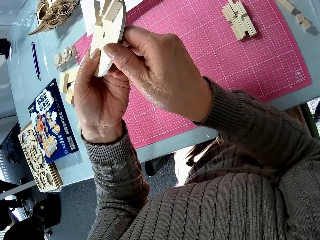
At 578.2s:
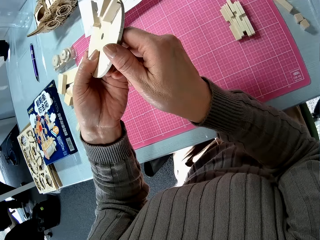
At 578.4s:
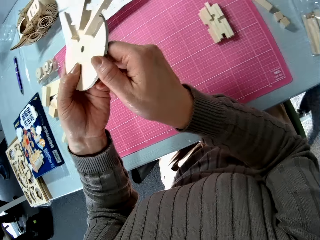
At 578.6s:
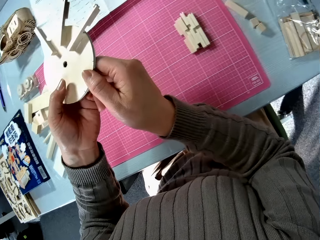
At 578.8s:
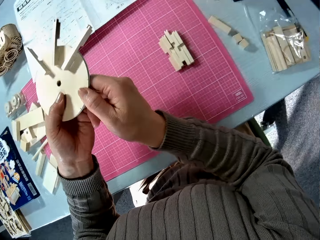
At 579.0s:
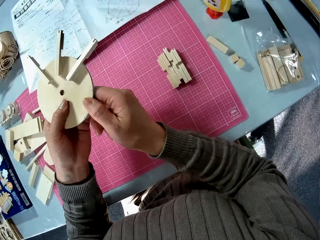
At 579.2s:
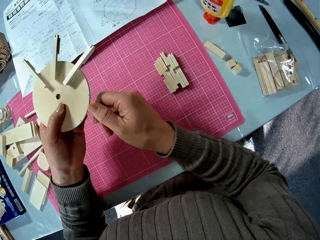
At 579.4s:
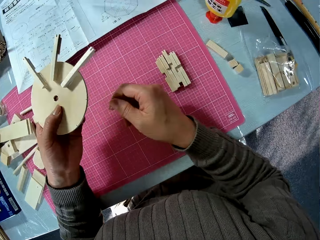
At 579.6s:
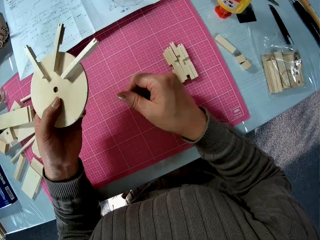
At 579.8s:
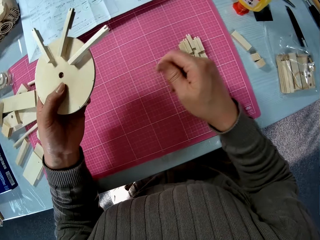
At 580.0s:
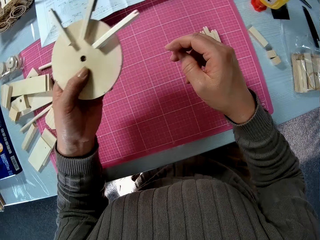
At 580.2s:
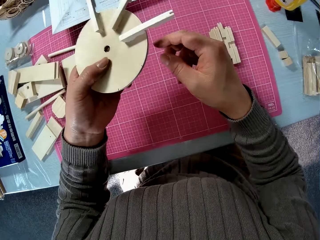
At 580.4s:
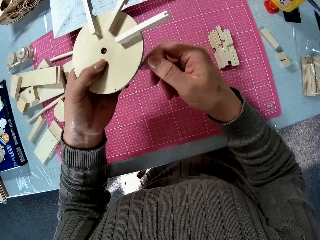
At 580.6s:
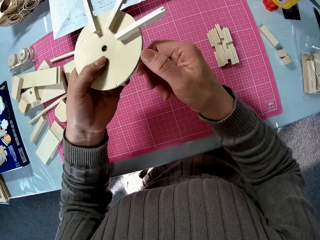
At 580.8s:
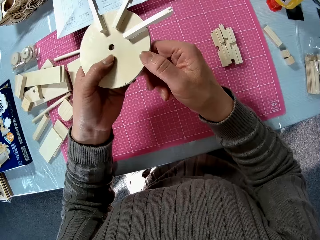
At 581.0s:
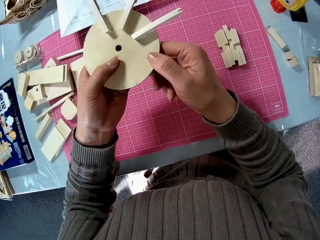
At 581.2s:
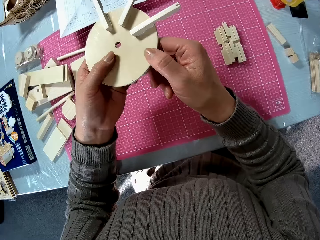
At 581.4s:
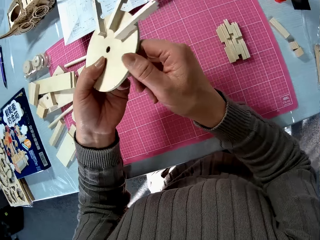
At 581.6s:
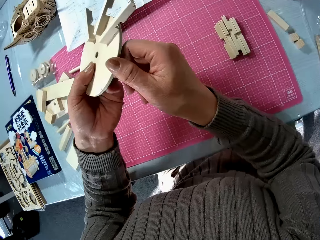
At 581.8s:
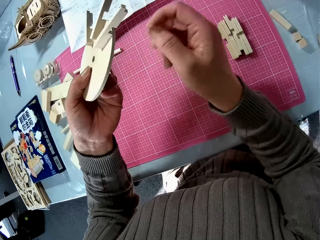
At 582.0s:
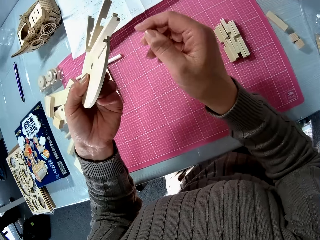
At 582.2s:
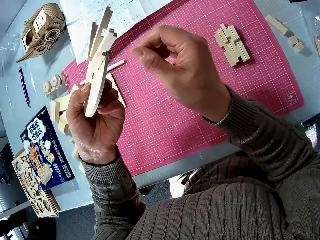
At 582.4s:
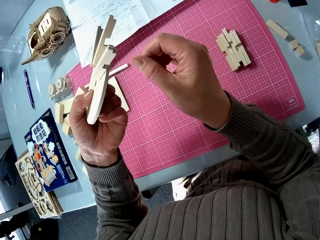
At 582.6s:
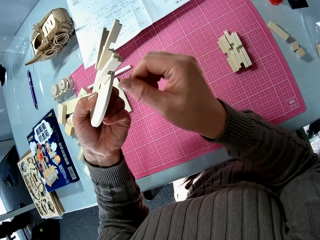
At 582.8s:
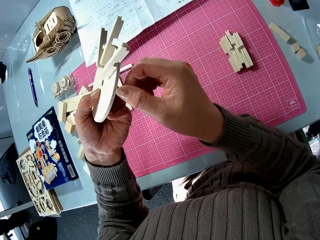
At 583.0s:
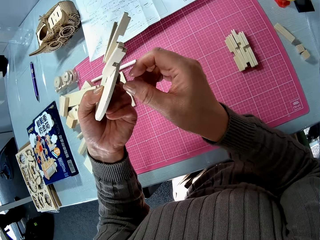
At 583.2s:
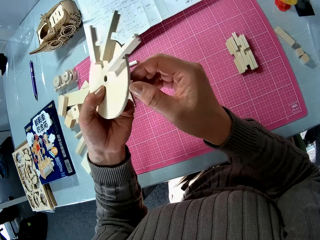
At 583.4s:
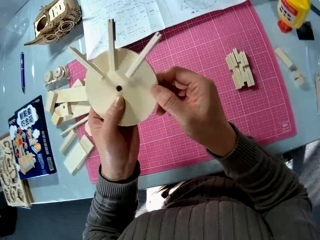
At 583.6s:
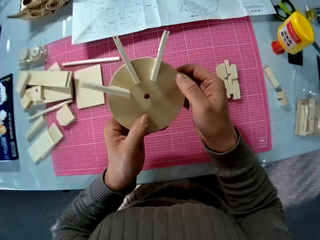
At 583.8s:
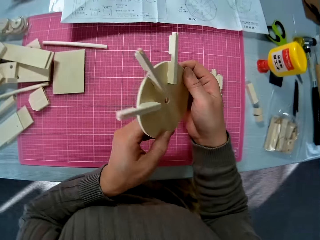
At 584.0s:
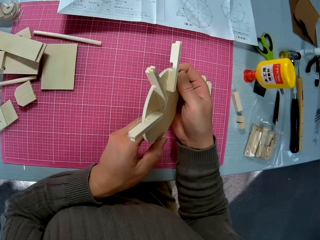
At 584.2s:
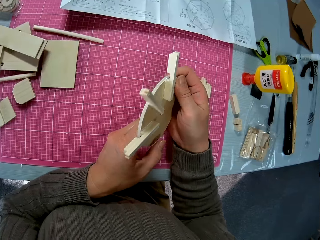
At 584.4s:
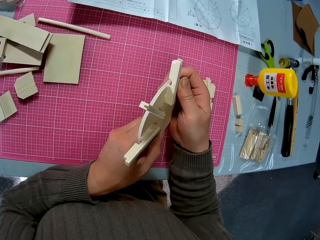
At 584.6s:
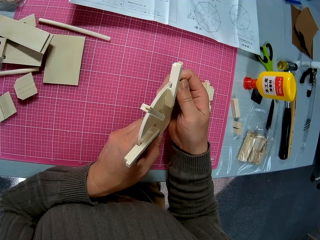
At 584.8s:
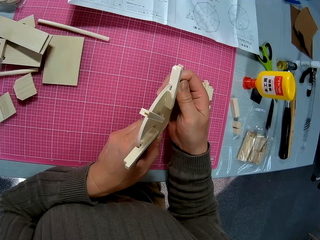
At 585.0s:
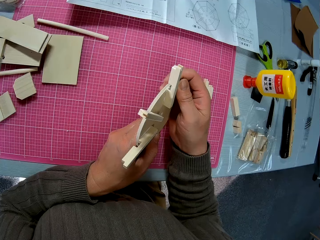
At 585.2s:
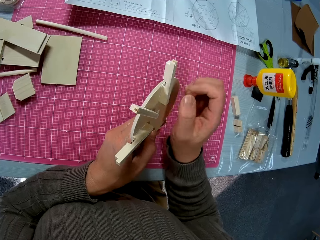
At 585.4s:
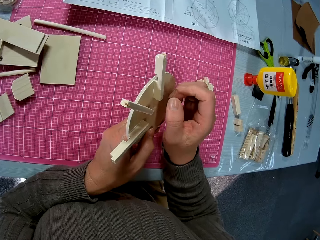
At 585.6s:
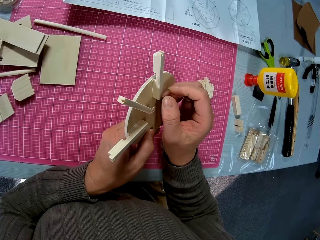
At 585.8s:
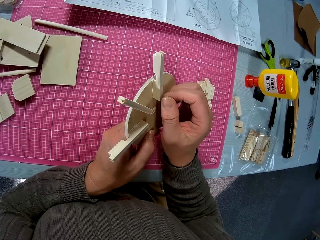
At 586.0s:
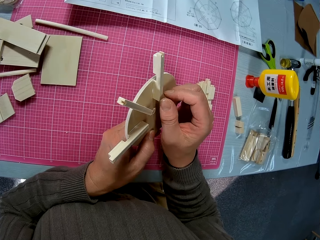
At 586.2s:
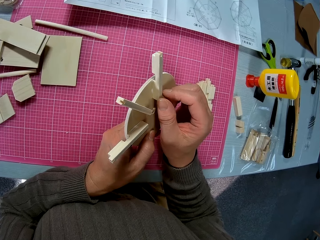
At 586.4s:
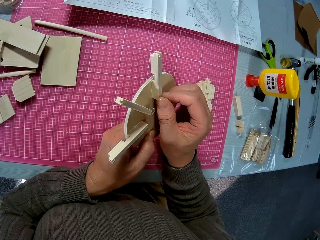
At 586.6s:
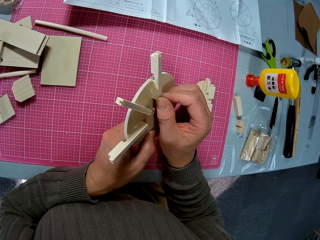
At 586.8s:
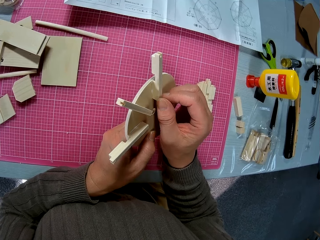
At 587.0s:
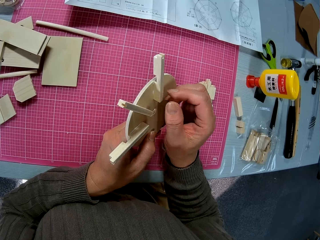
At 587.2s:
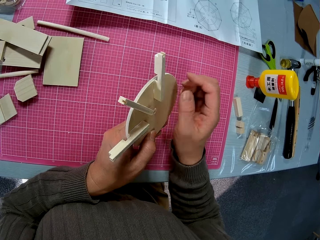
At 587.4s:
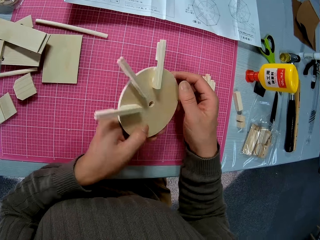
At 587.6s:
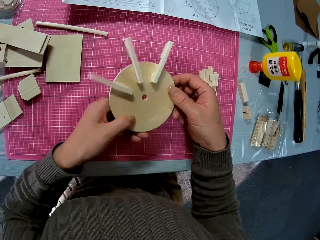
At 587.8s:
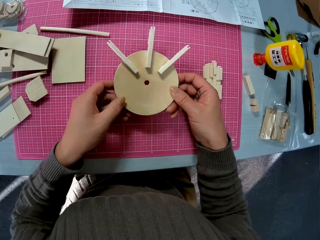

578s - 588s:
The camera wearer firmly sticks the stick on the model using the right hand.

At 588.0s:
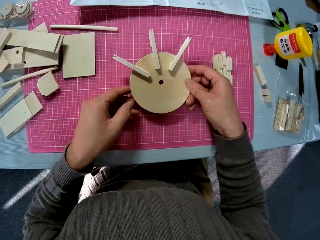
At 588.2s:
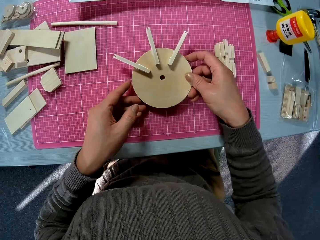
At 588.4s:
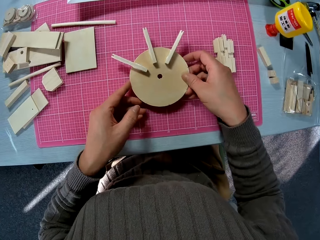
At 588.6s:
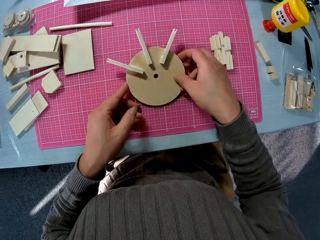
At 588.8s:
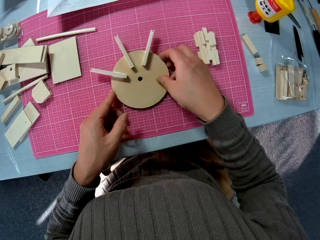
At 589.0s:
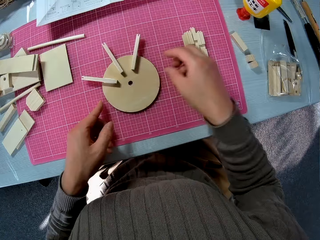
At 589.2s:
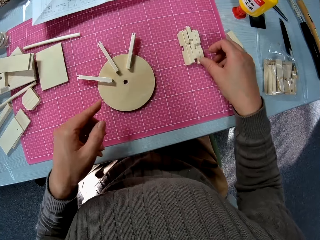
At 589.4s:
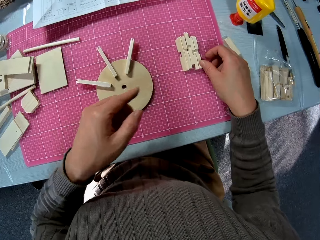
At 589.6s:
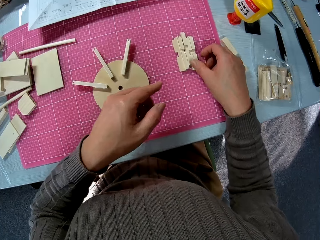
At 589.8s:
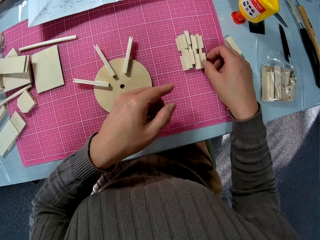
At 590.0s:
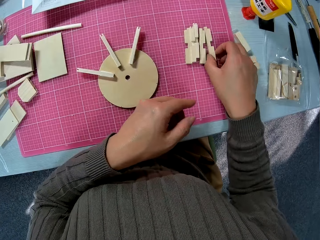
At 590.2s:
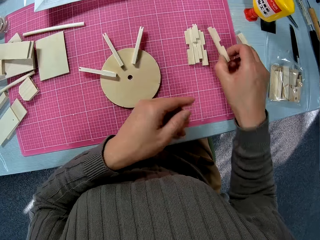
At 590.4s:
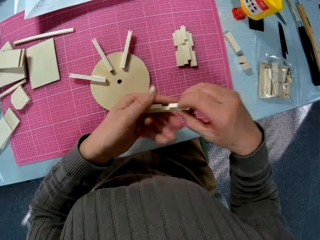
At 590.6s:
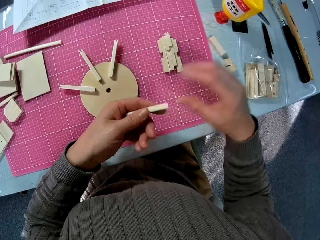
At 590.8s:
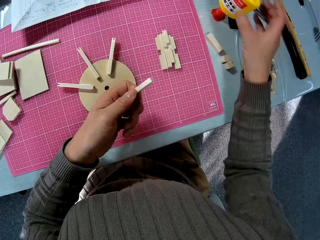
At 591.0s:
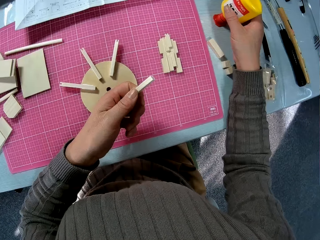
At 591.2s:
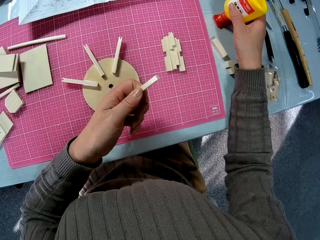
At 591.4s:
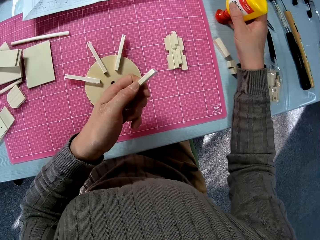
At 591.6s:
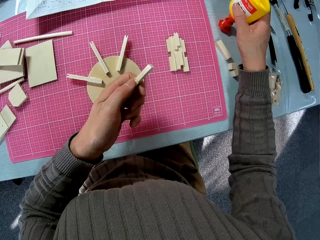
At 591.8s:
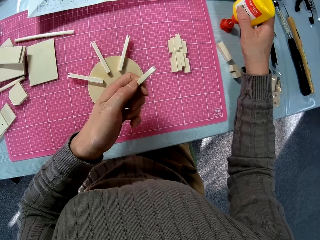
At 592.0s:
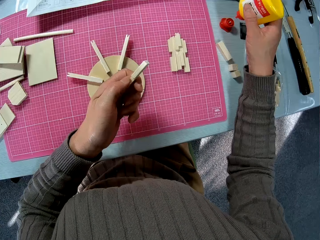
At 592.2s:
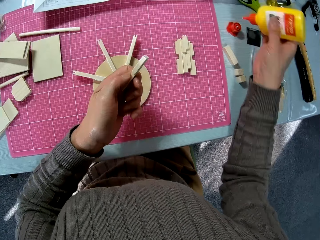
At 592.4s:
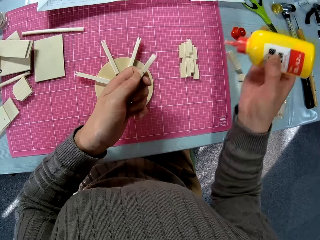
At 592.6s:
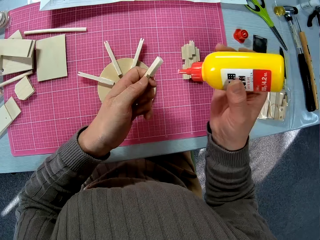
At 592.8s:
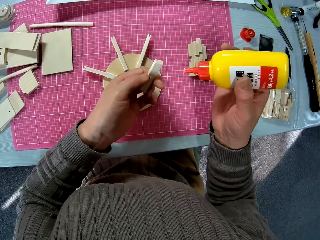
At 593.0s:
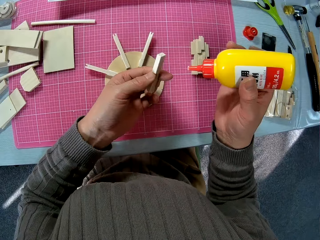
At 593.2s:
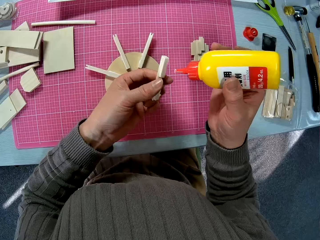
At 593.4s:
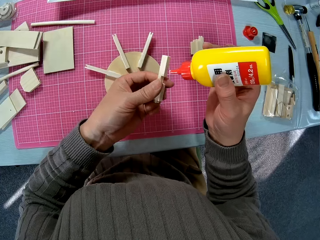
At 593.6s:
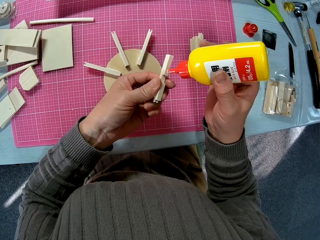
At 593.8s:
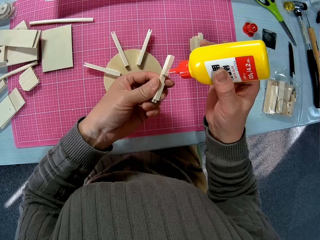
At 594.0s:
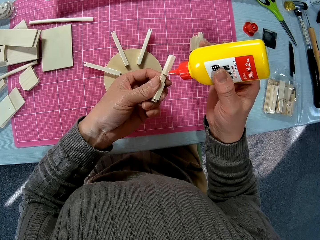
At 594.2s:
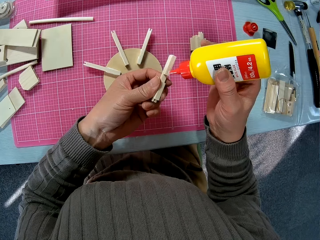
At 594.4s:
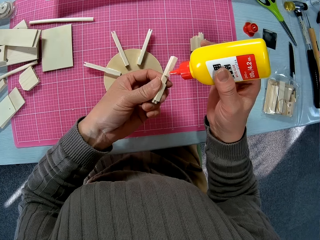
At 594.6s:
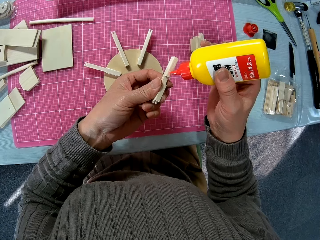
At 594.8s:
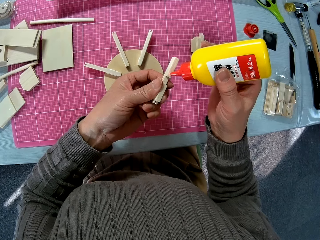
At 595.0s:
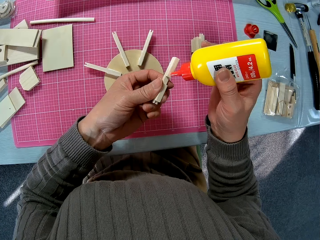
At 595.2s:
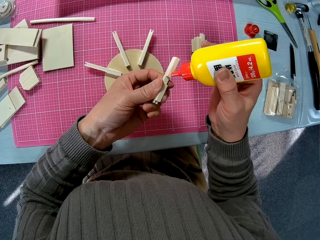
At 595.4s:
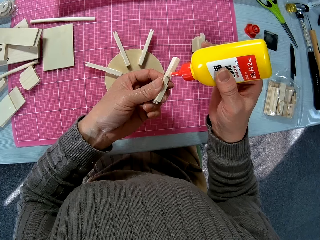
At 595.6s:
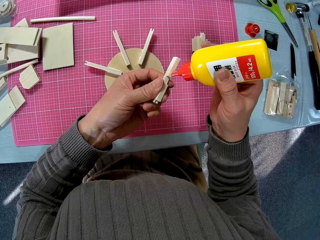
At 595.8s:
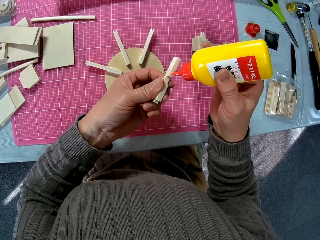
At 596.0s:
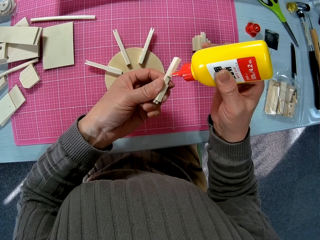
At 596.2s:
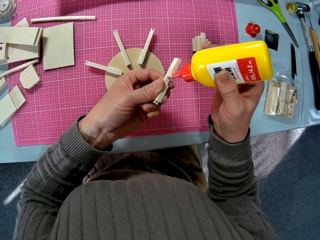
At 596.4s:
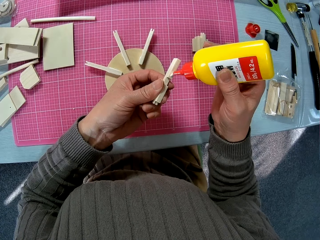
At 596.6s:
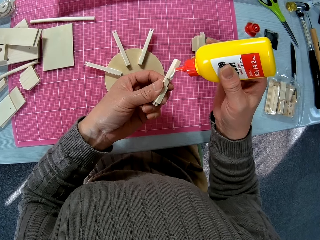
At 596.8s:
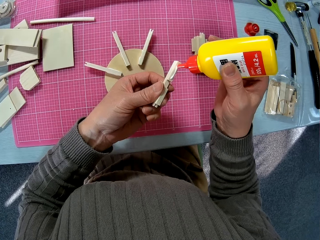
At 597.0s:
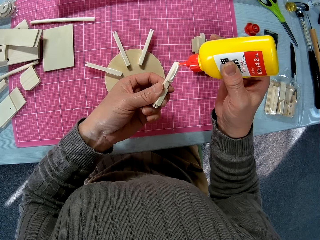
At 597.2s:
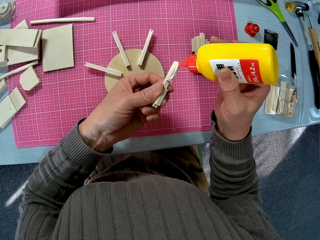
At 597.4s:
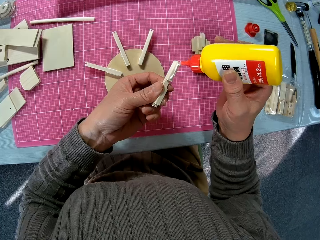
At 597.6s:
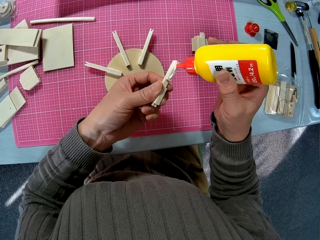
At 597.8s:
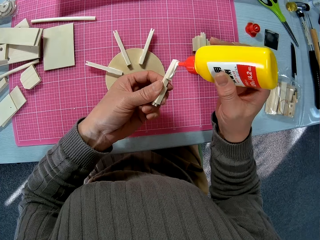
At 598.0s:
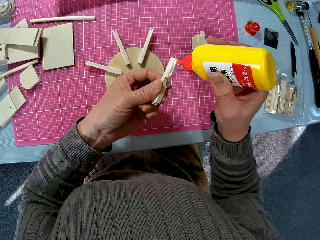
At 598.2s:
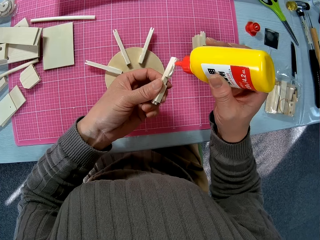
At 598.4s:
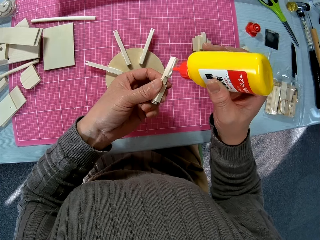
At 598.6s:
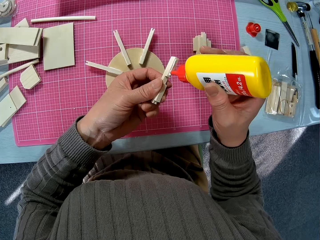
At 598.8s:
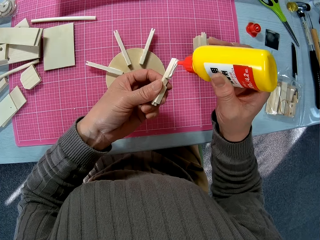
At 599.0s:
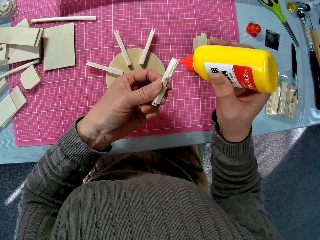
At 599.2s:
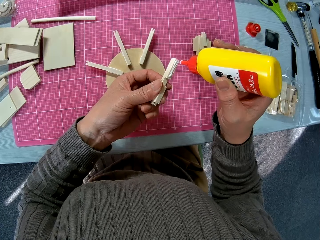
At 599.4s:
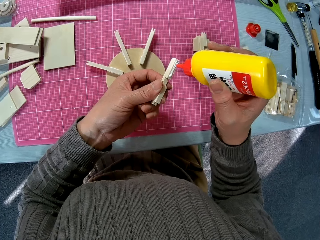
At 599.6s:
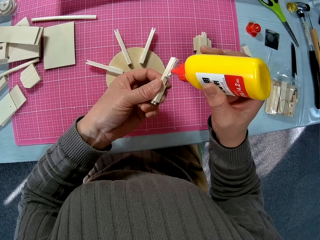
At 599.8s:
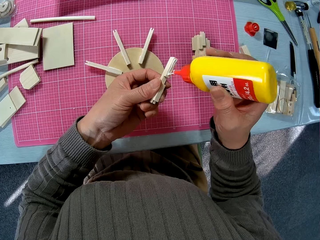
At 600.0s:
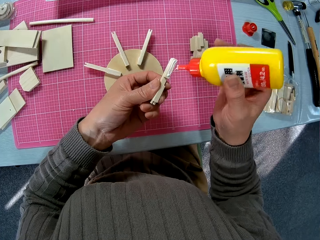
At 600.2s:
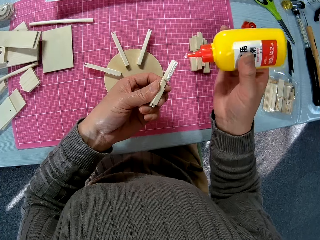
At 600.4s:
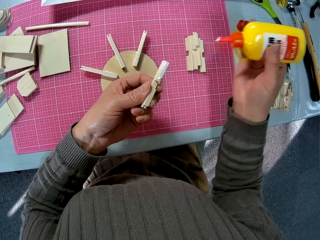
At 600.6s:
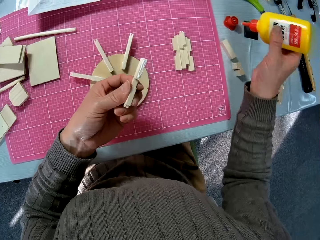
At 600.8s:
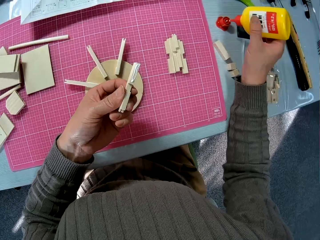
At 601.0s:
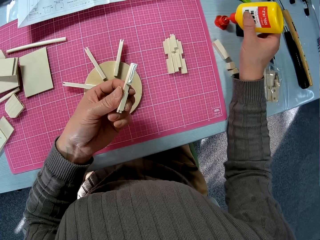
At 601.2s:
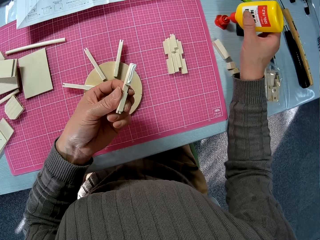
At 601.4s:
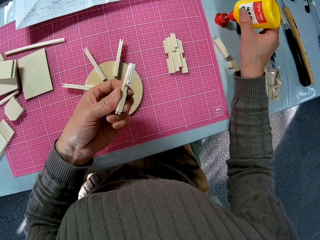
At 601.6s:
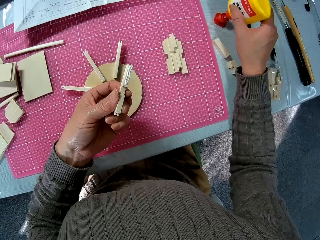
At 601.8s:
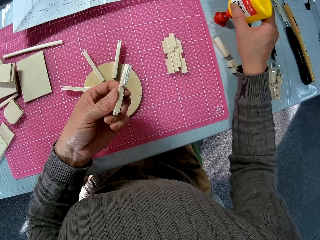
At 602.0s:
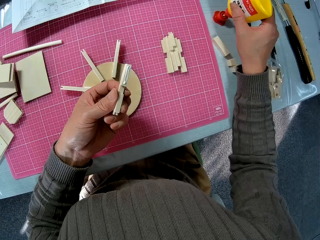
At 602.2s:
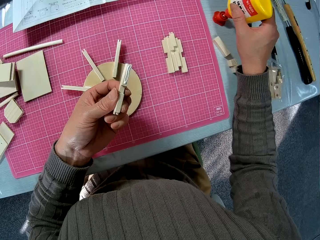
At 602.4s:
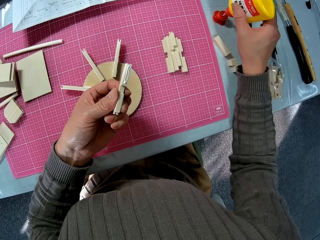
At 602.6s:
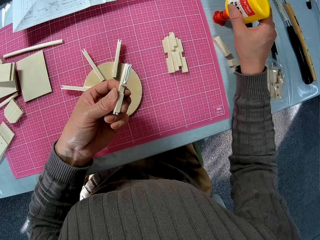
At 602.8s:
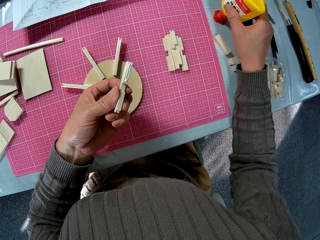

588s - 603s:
The camera wearer places the model down on the mat. They pick up the stick with the right hand. They shift the stick to the left hand. They pick up the glue with the right hand. They apply the glue on the stick. They return the glue.
